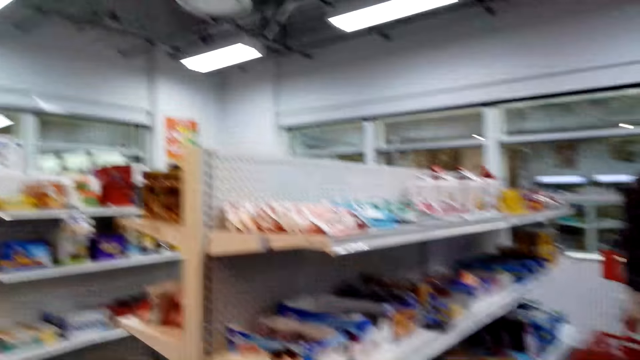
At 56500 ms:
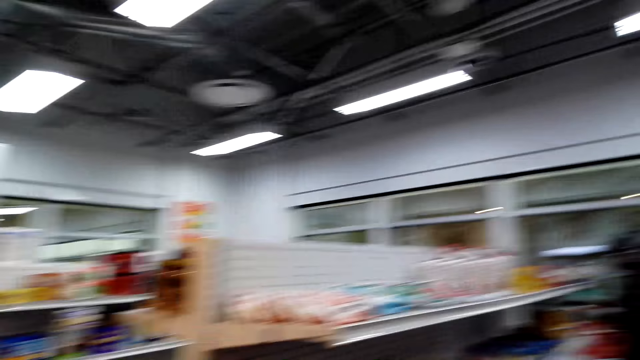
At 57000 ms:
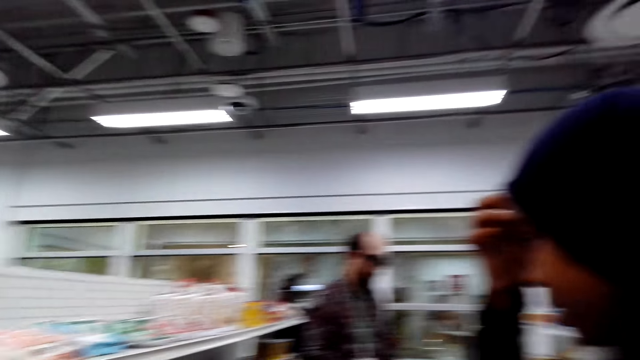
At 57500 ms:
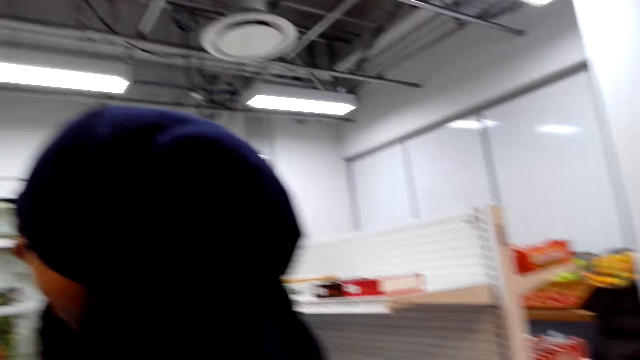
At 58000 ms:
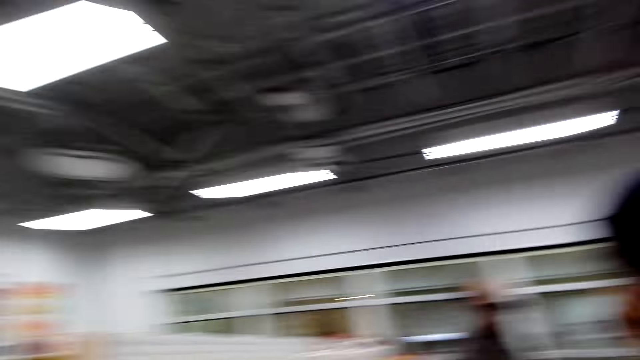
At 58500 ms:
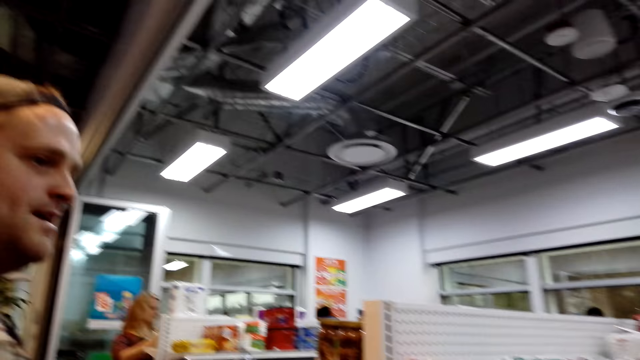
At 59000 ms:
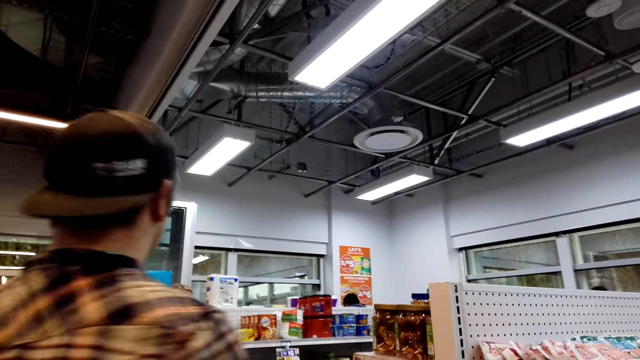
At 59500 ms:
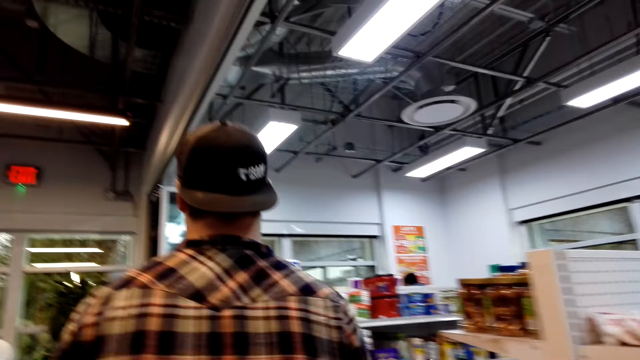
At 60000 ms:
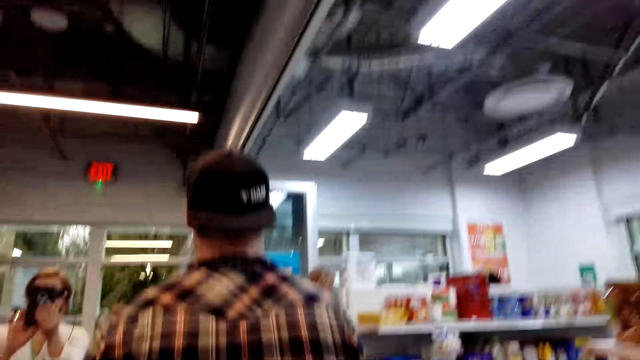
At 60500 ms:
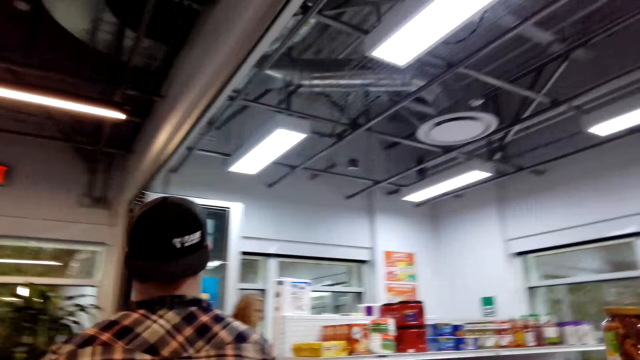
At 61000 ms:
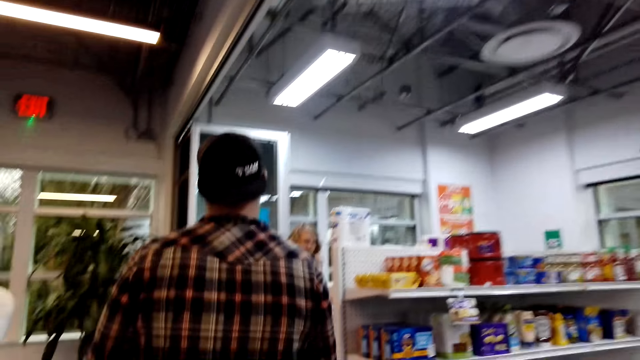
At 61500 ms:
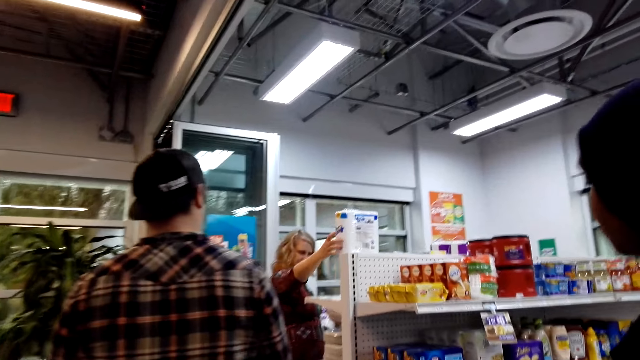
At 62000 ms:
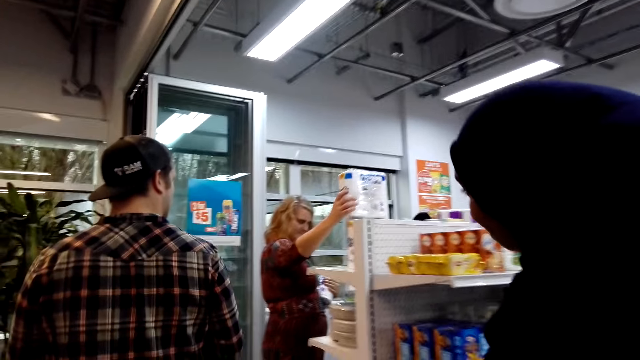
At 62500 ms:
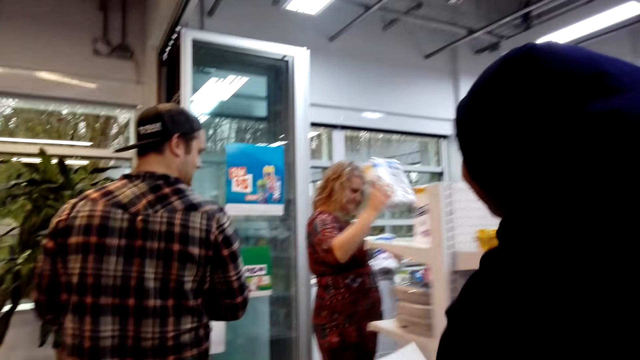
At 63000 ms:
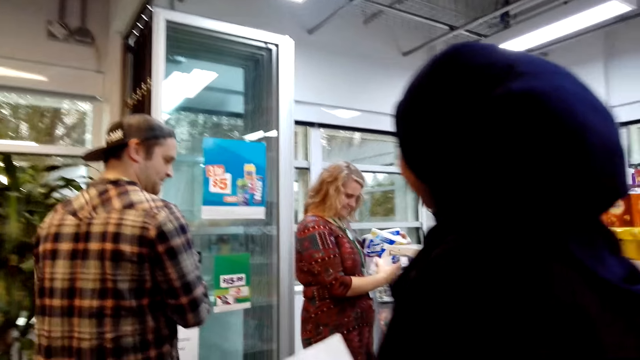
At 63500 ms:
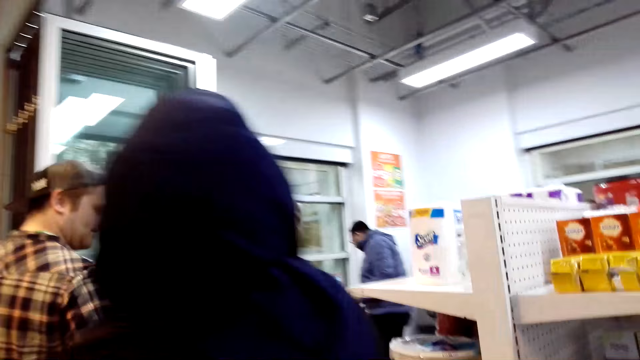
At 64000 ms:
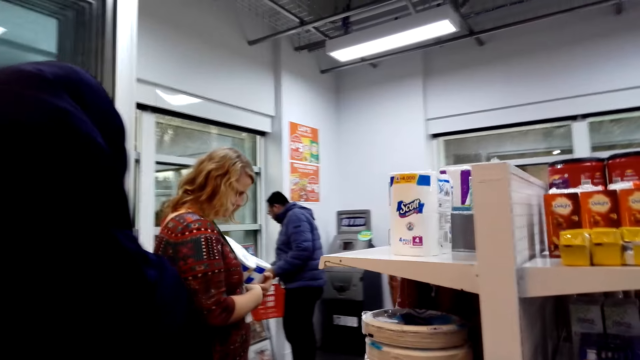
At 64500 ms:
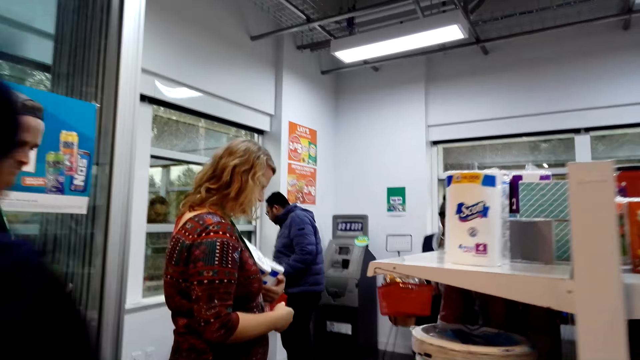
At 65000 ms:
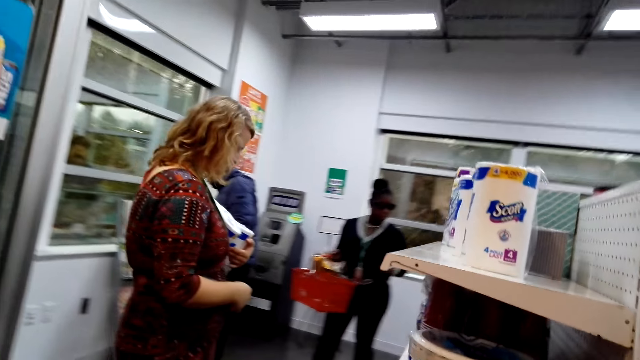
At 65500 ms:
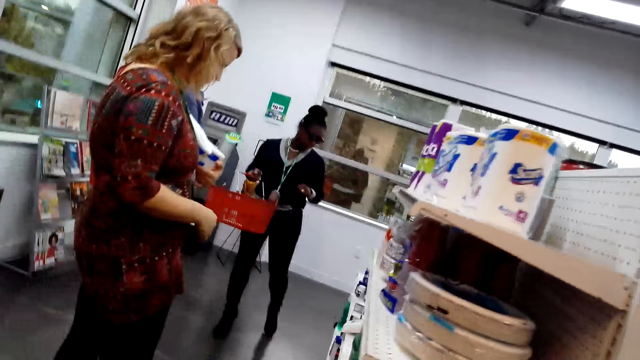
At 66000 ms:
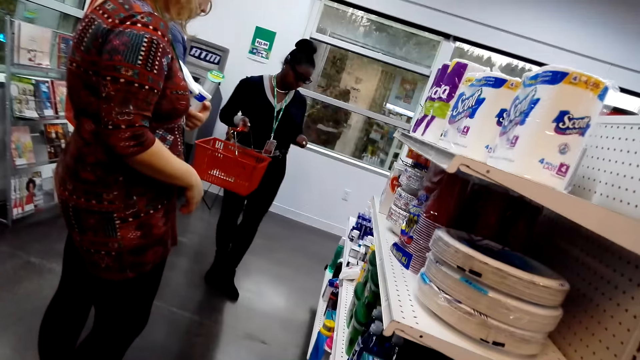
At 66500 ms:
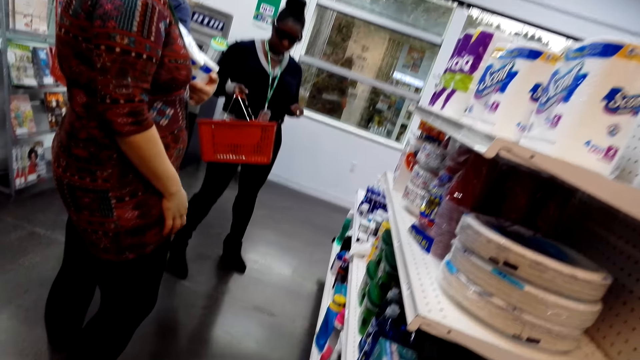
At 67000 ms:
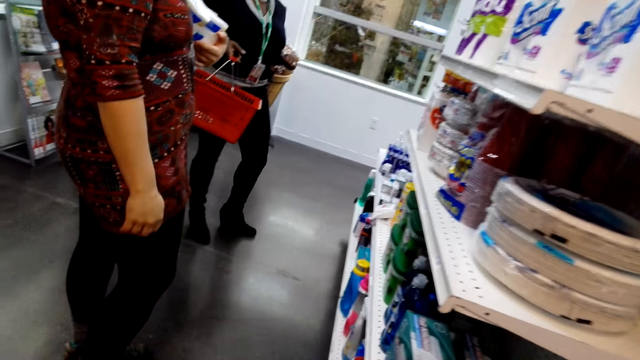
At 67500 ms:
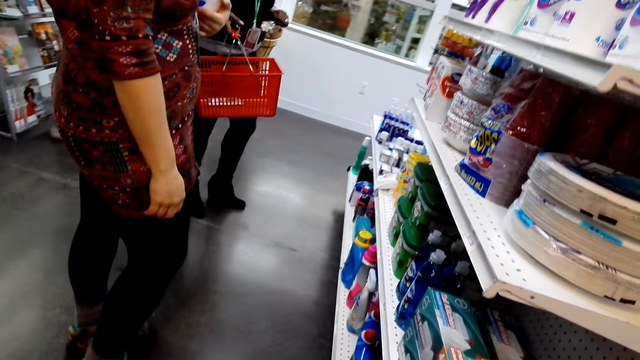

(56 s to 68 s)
The camera wearer looks around. A person walks around the supermarket with another person and the camera wearer.

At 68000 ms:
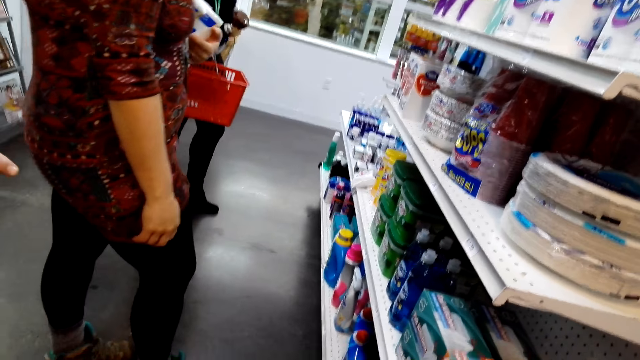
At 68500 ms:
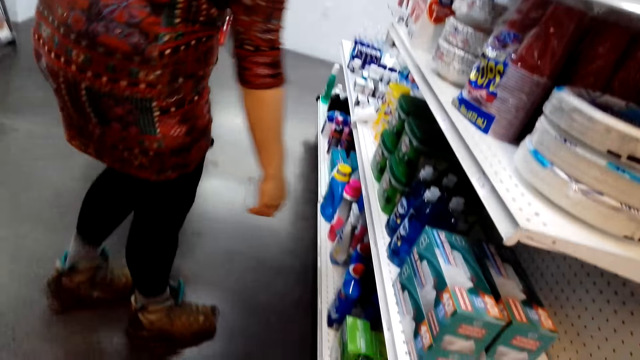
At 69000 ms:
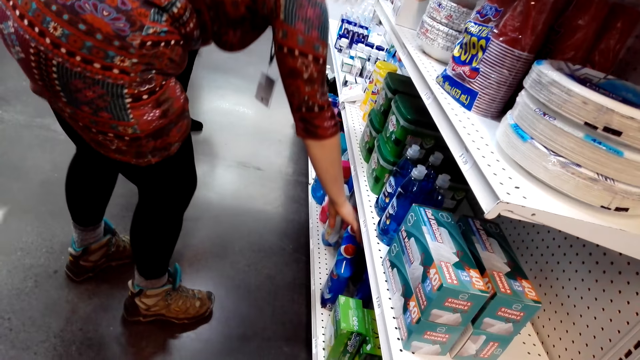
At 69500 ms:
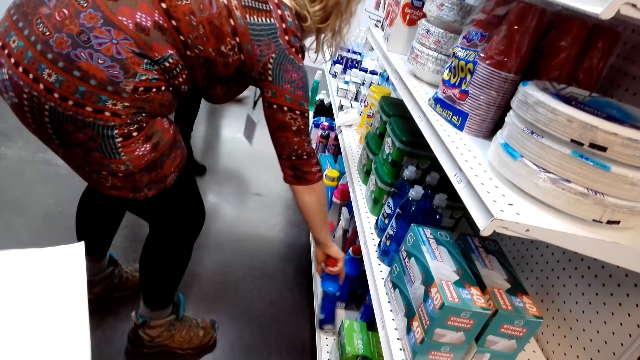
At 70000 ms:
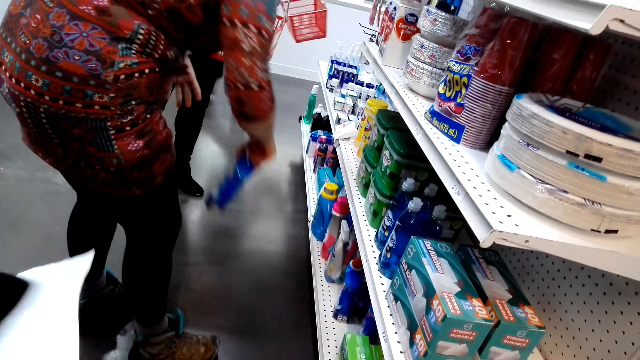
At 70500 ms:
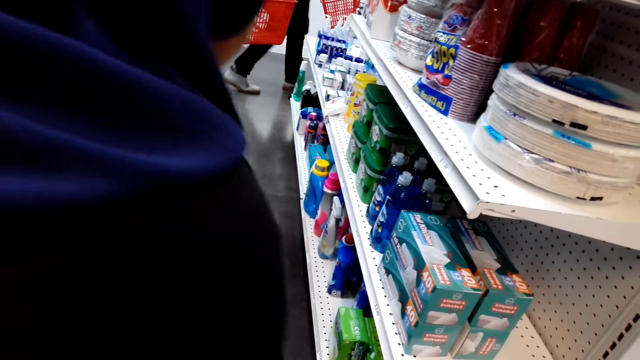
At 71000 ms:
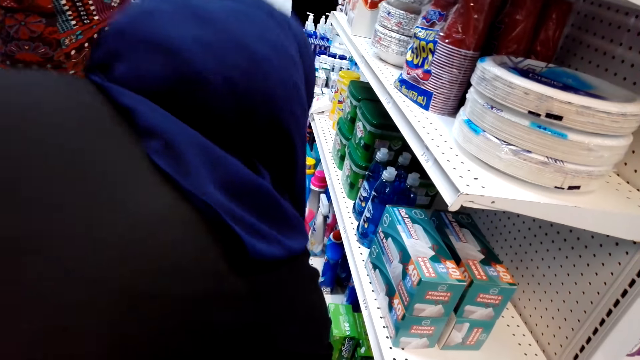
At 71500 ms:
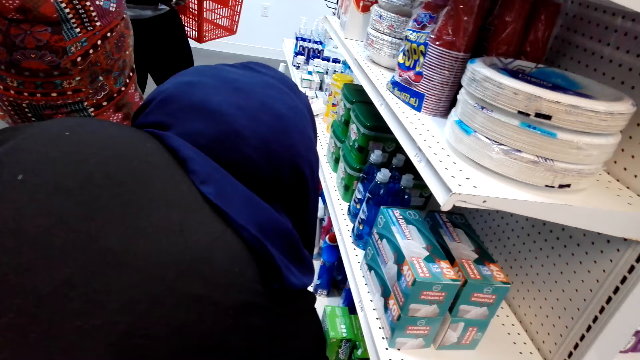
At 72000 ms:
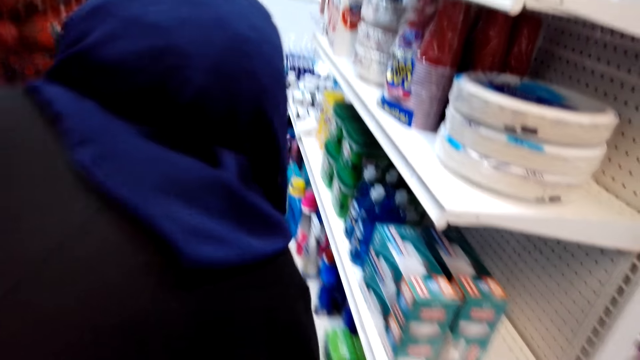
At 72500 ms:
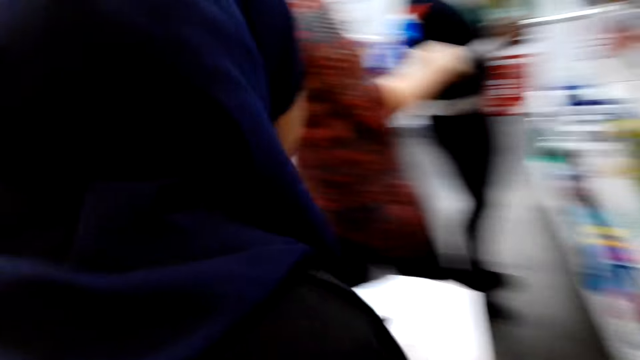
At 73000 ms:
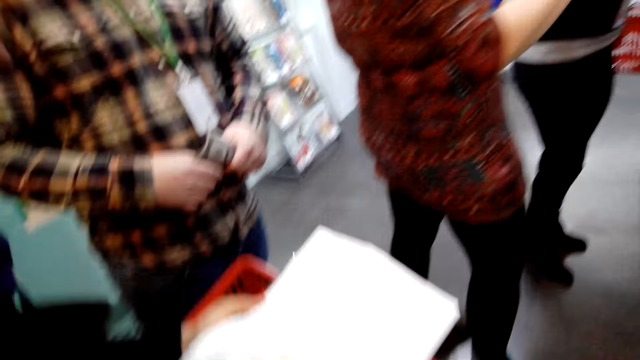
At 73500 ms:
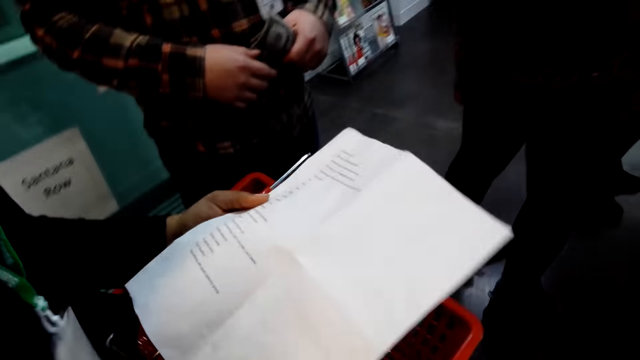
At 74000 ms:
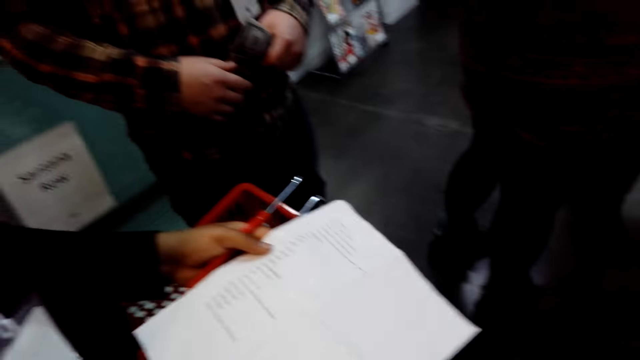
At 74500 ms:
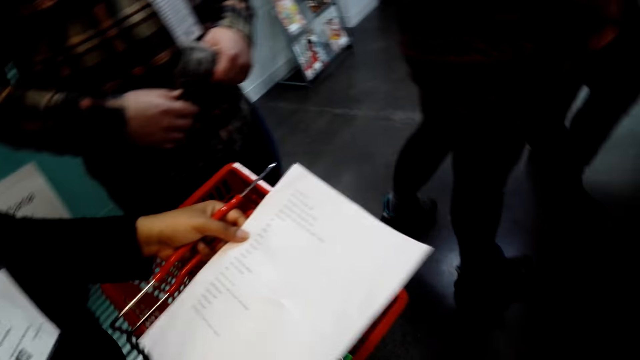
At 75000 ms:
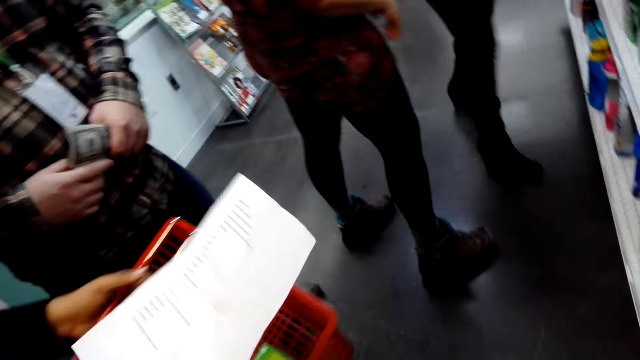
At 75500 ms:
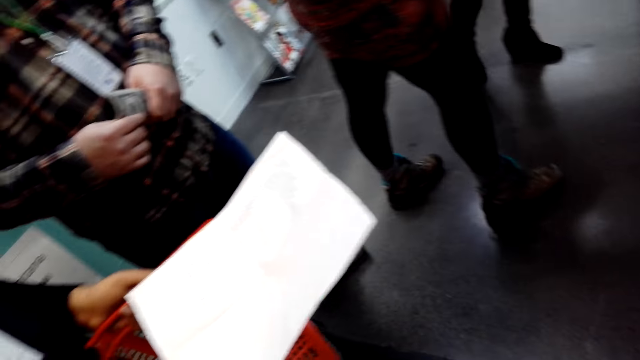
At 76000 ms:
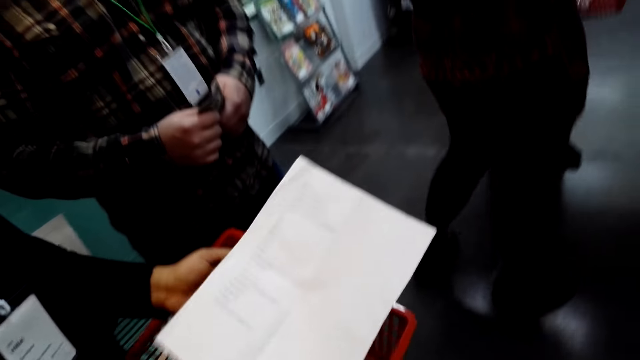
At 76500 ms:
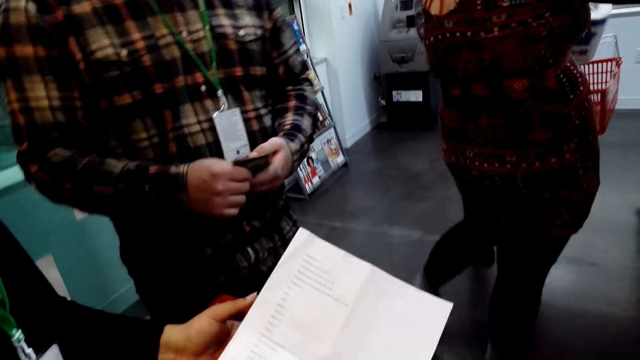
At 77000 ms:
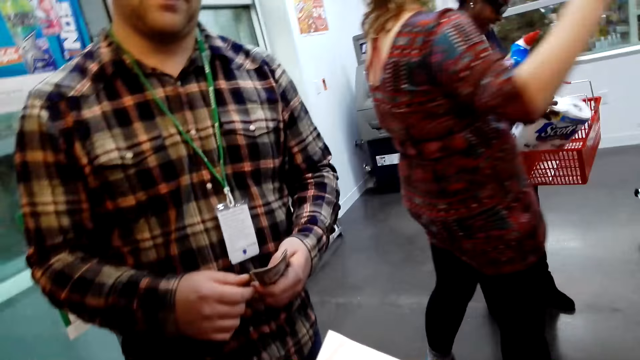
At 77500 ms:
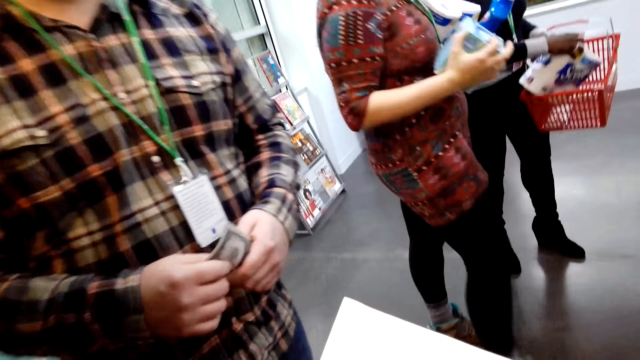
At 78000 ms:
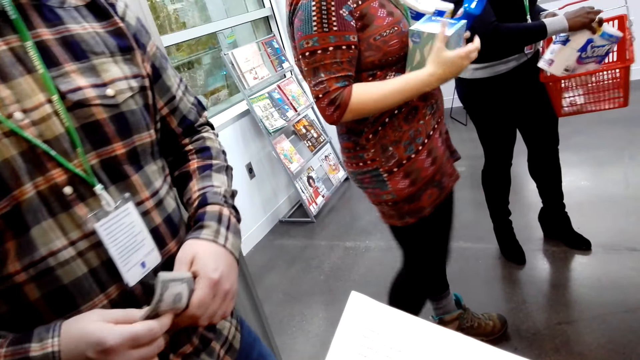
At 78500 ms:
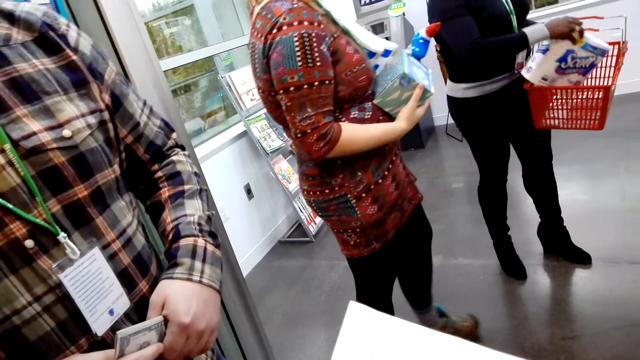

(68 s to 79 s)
A person picks items on the shelf.
